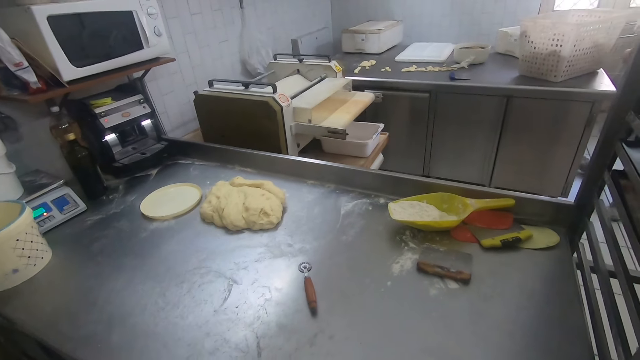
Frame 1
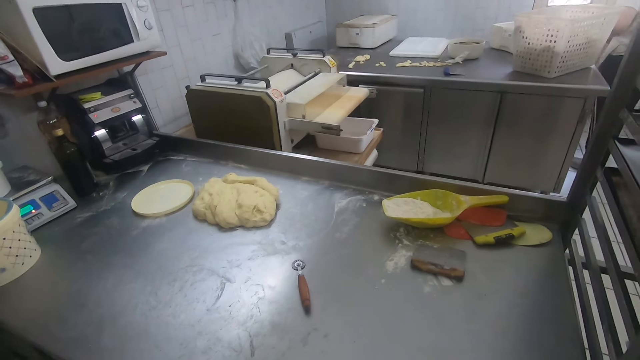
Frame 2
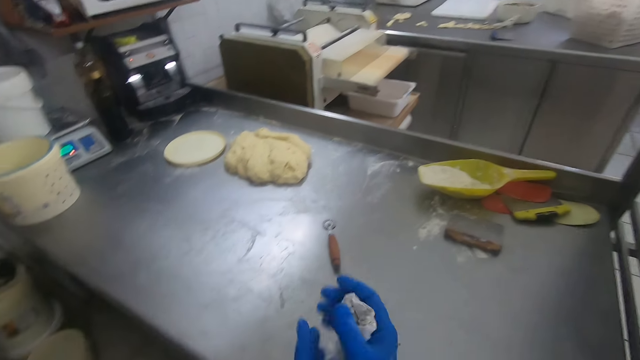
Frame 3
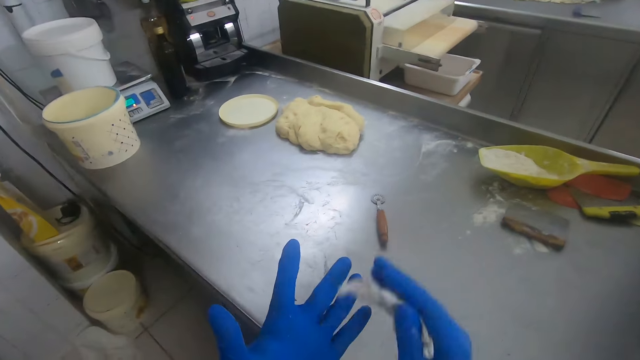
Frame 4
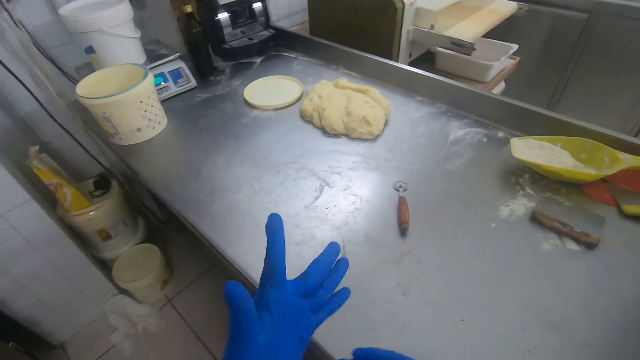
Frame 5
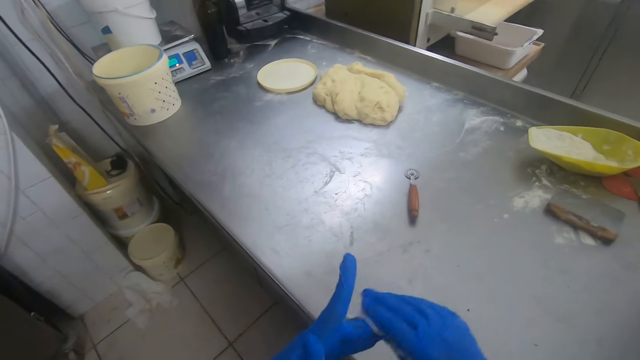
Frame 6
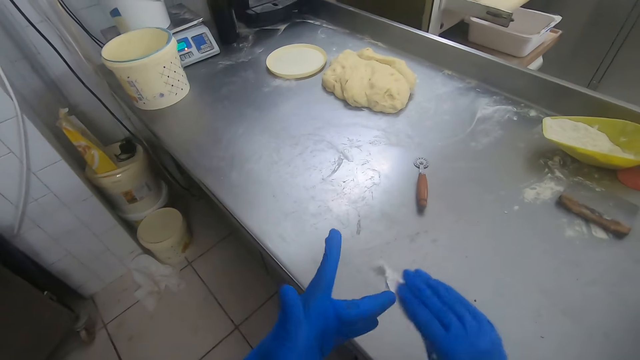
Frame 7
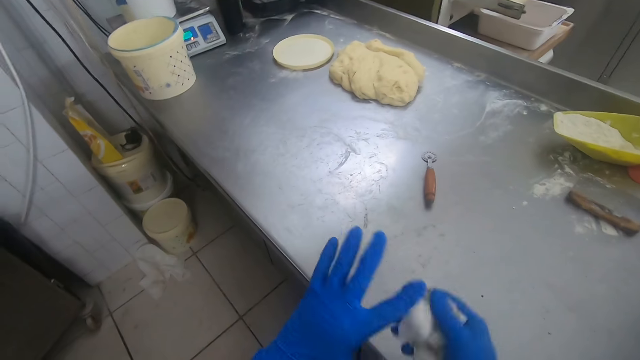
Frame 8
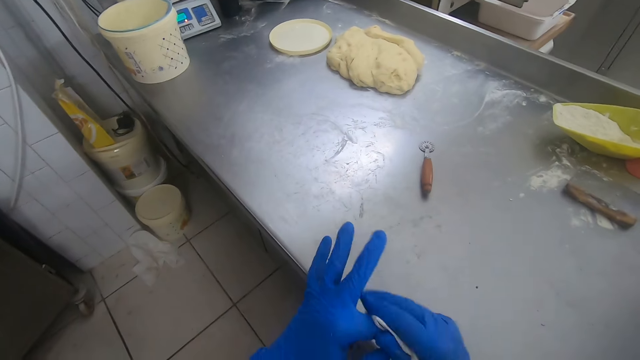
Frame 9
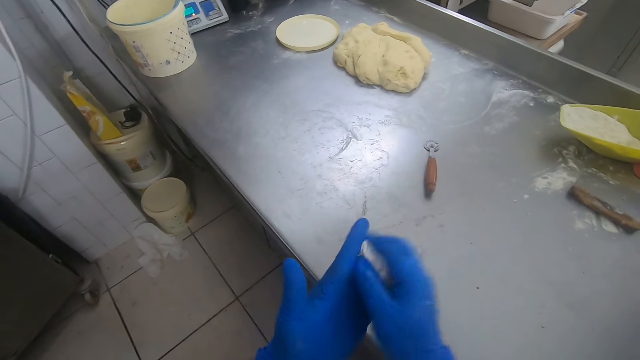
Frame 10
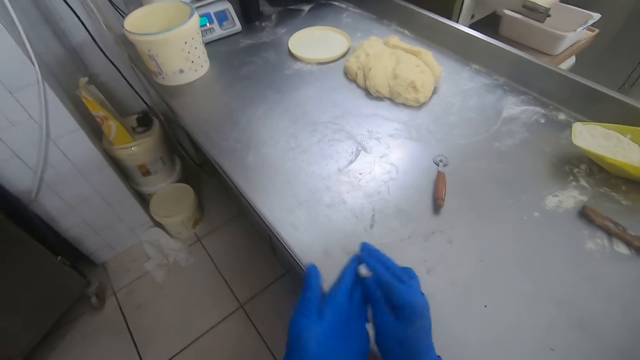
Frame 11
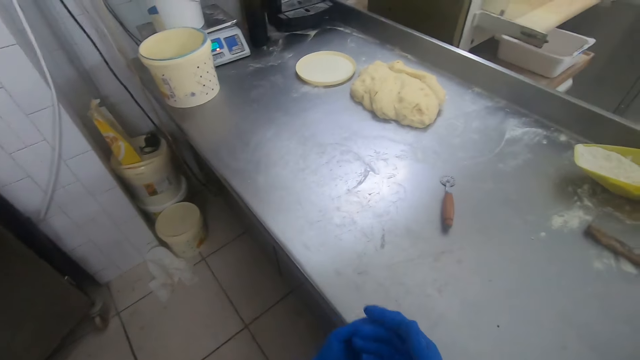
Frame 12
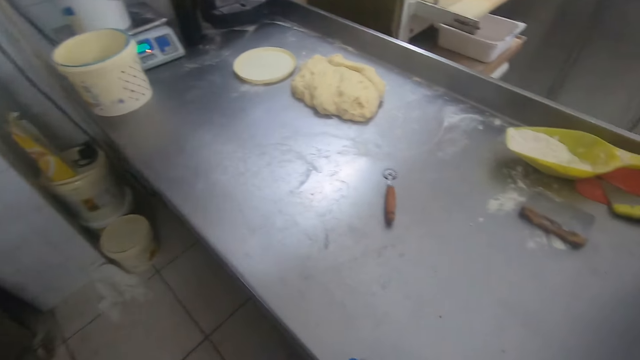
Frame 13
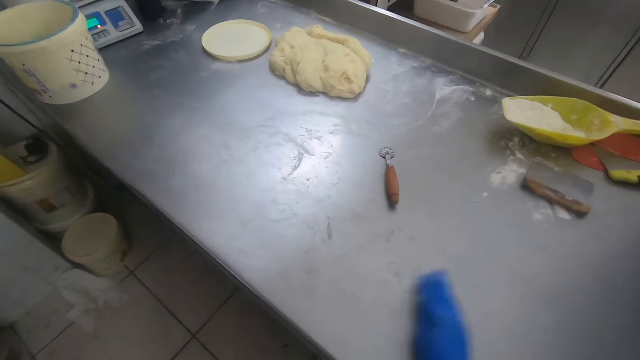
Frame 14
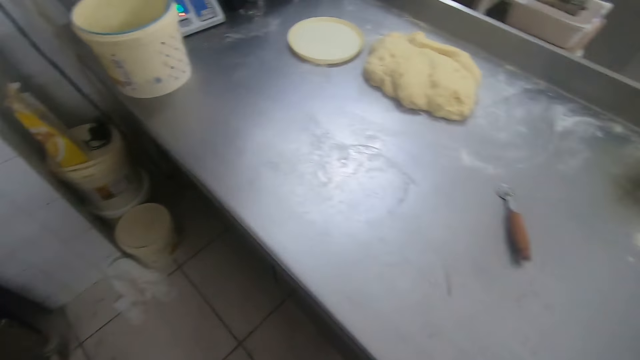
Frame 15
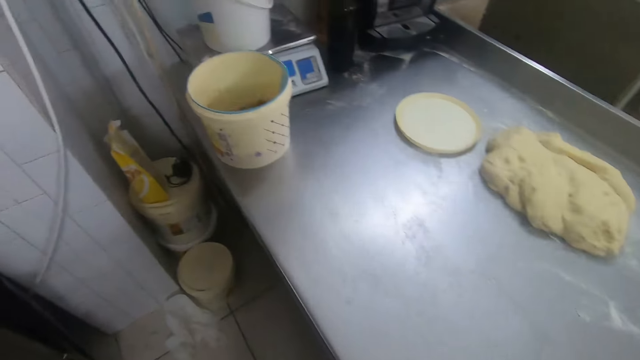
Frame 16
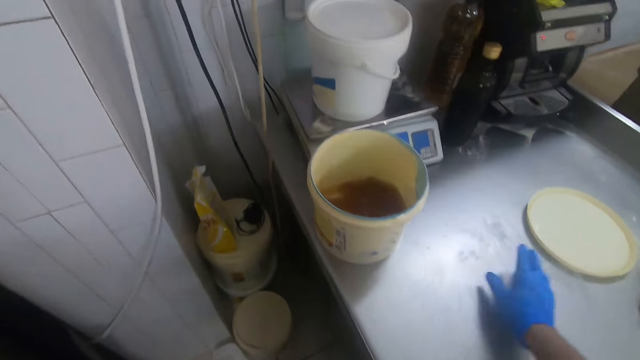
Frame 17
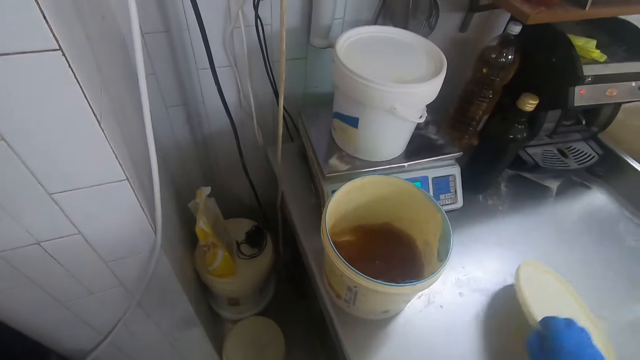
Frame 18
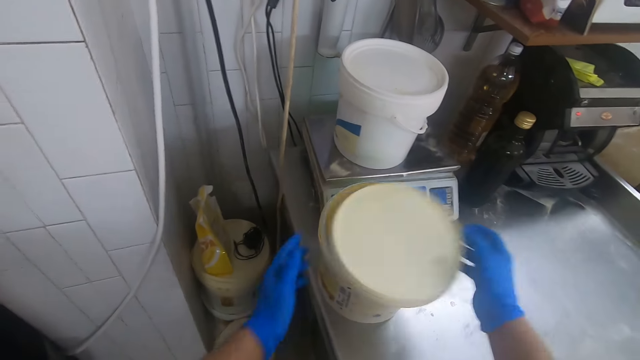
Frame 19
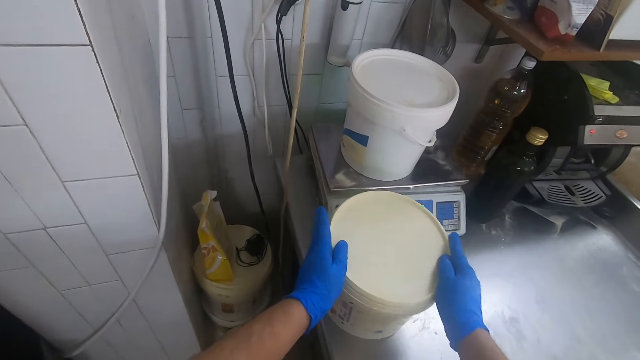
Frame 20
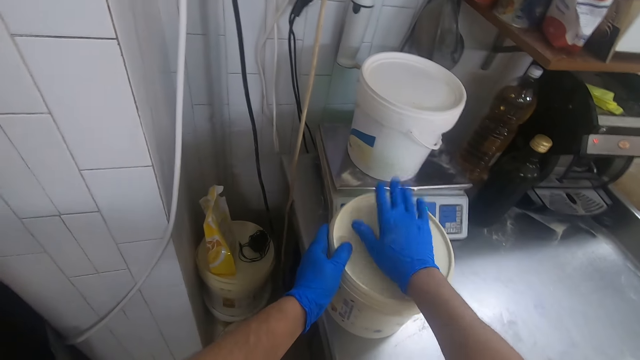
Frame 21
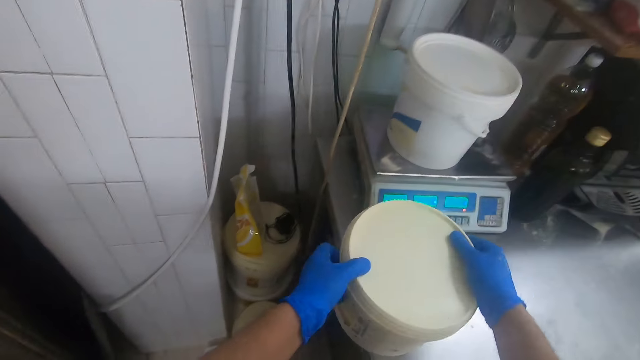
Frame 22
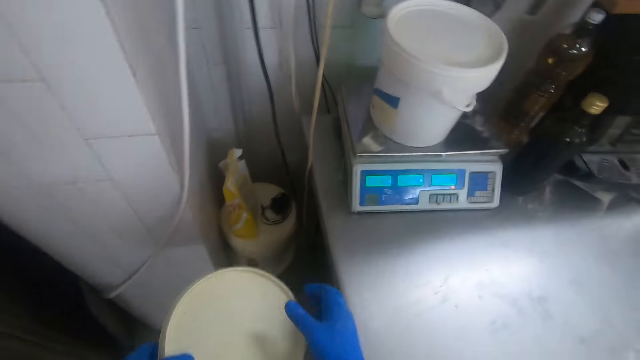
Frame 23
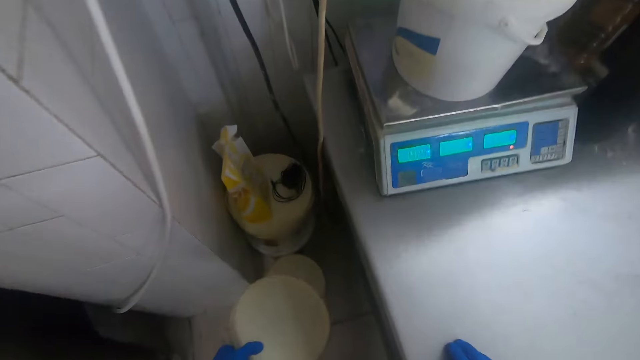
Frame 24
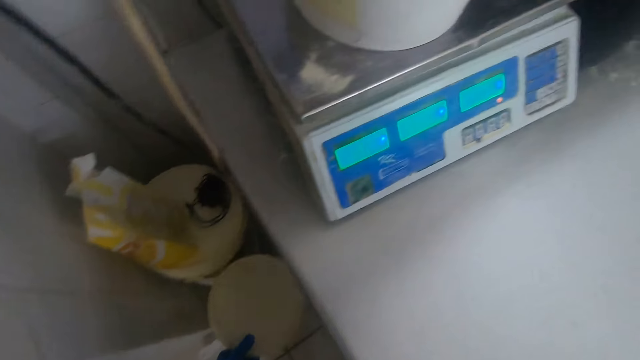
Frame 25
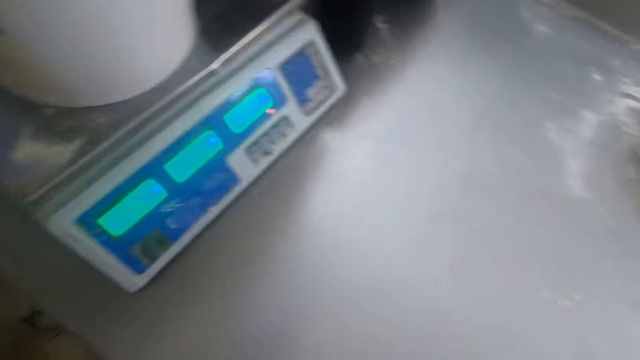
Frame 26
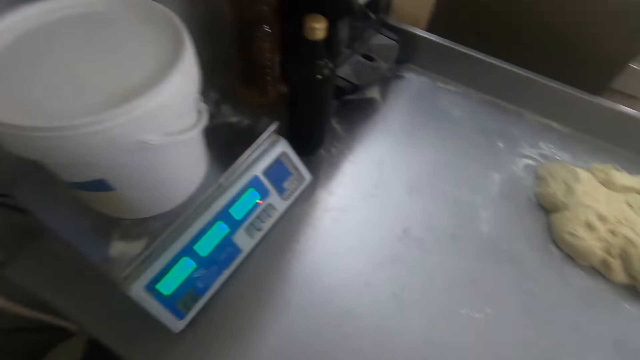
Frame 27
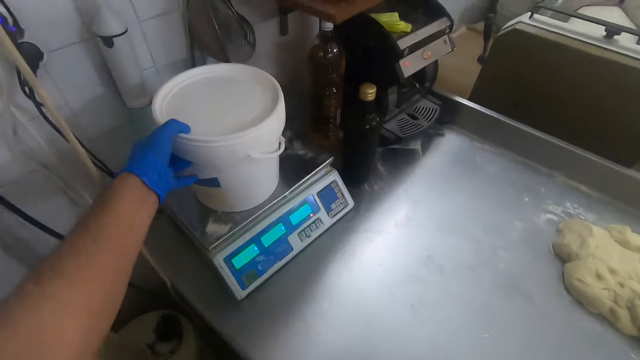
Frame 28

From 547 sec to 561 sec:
The camera wearer cleans his hands with the piece of cloth. He walks toward the bucket. He picks up a bucket cover from the baking table. He covers the bucket with the bucket cover. He beats the bucket cover with his right hand. He picks the bucket from the table. He puts the bucket on the floor. He carries a white bucket from the scale on the baking table.

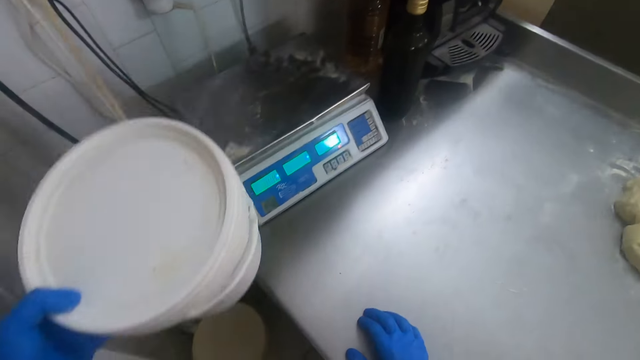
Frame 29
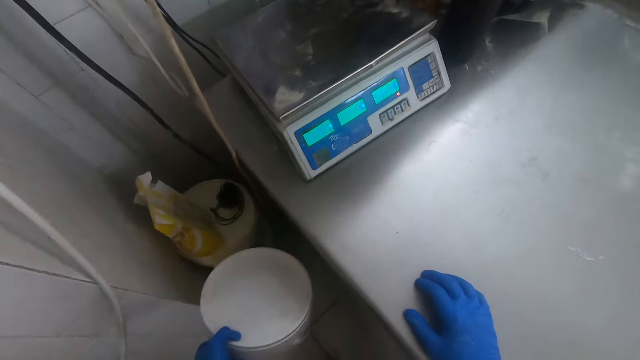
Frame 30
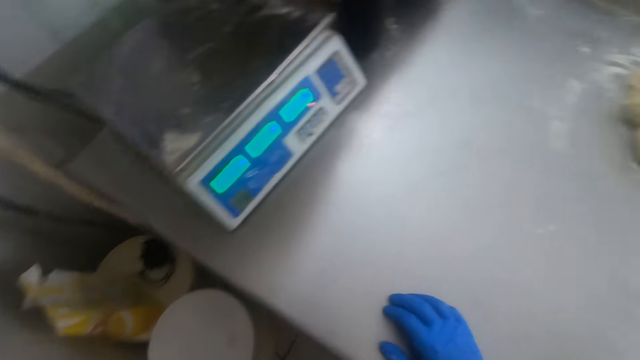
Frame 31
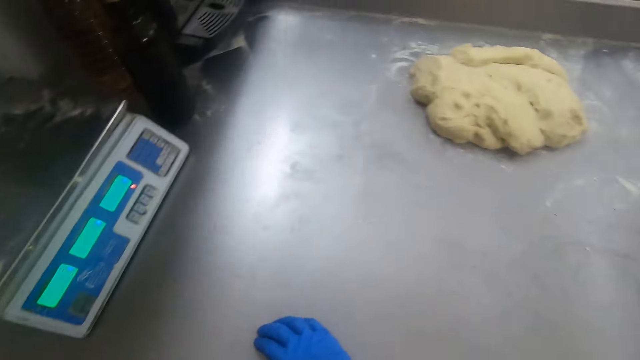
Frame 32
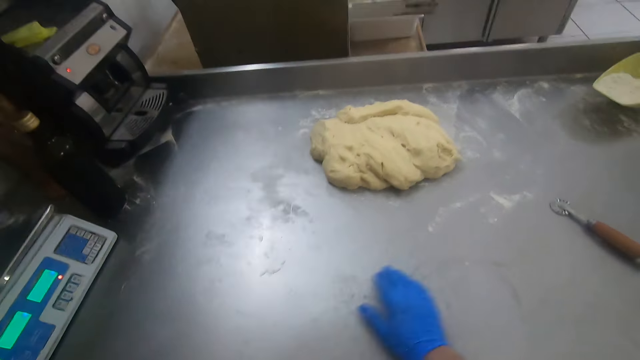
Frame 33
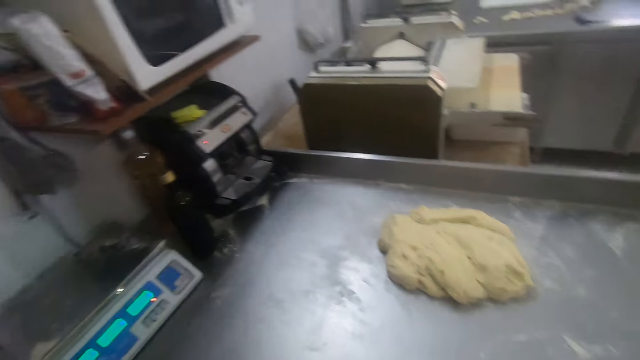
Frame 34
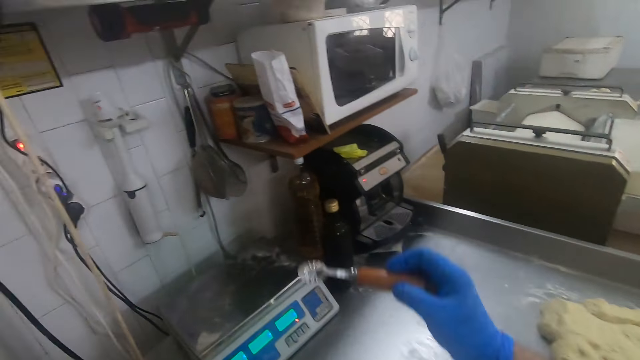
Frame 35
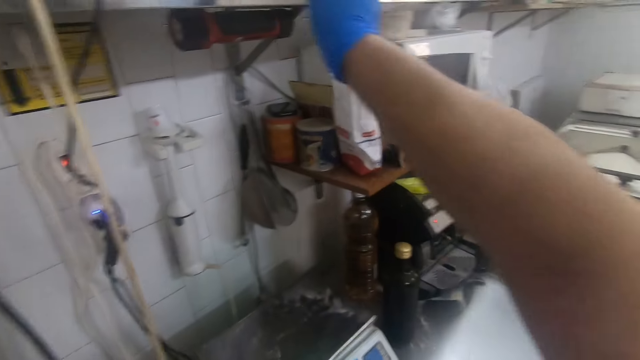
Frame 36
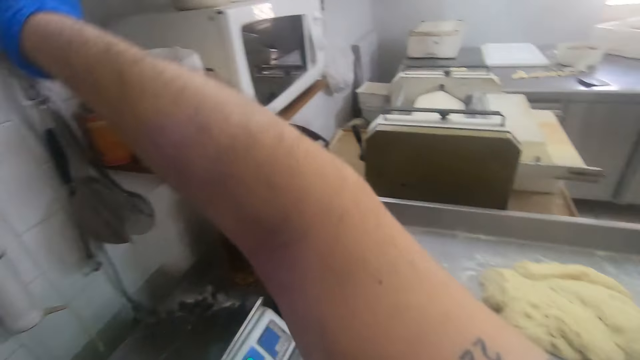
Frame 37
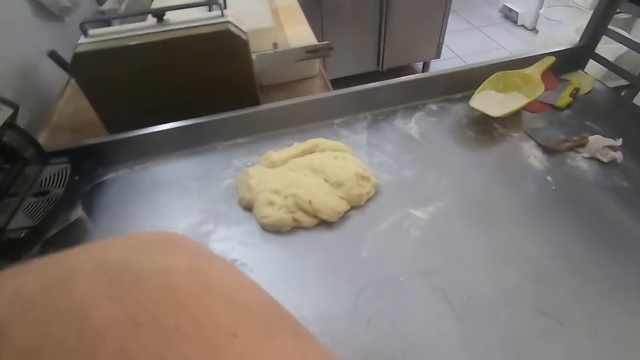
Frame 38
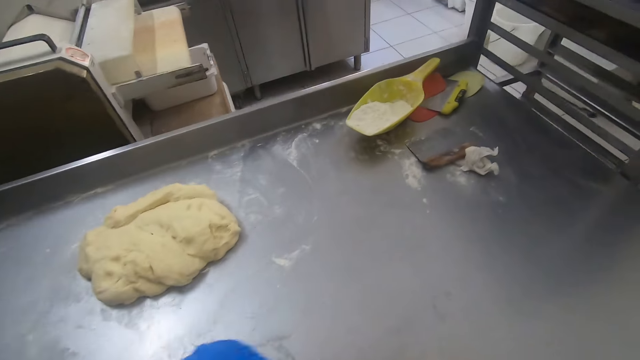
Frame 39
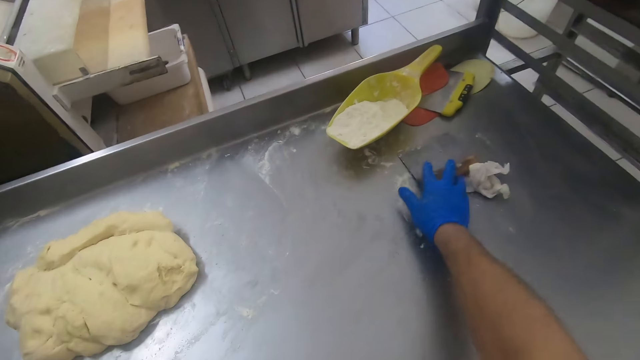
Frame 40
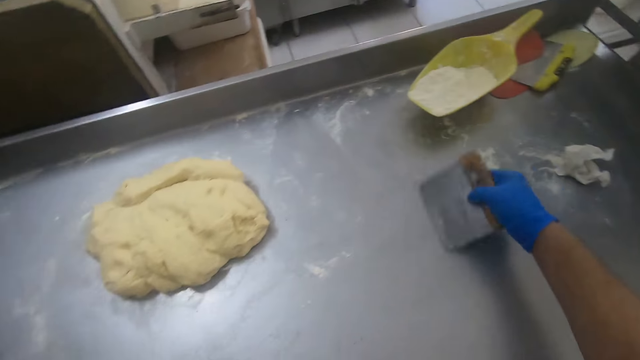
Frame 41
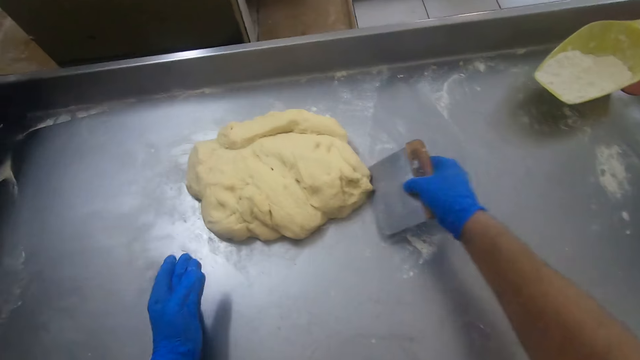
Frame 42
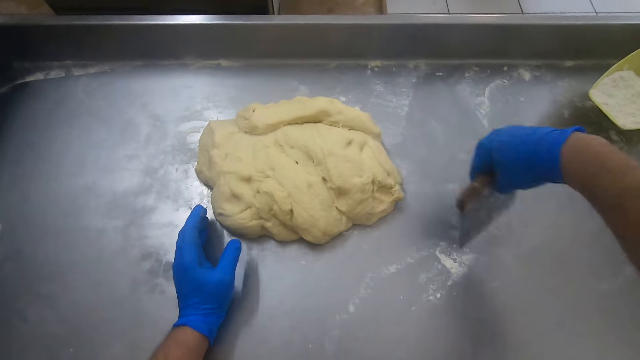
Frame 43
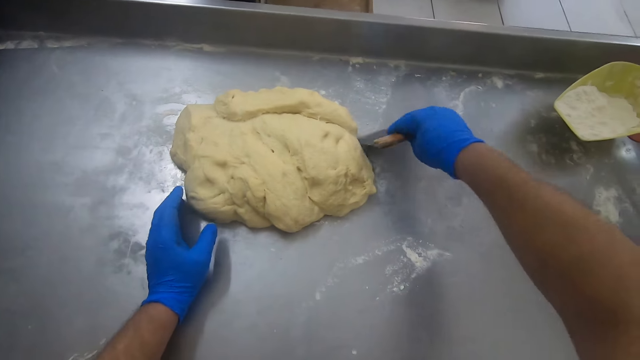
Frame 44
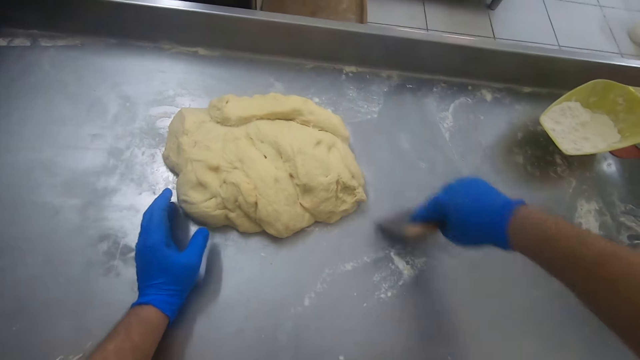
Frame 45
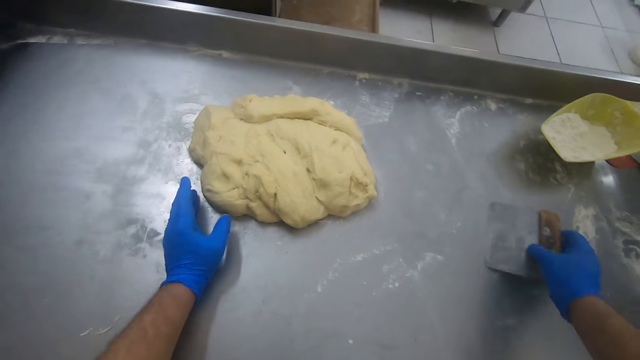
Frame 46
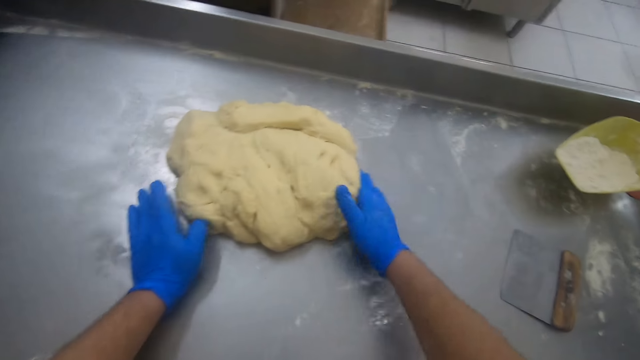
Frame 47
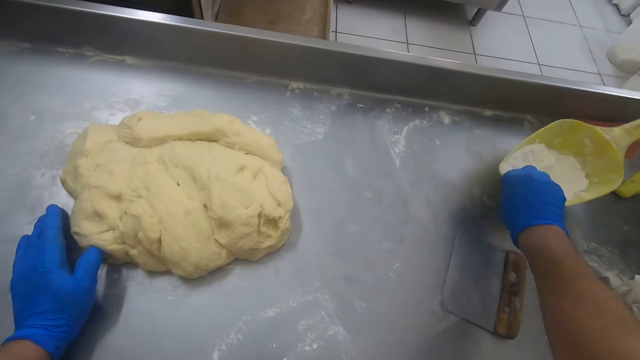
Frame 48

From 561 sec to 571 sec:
The camera wearer drops the white bucket on the floor. They pick a rolling pin from the baking table and keep the rolling pin in a rack. They pick a bench scraper from the baking table, hit the bench scraper on the baking table and scrape flour from the baking bench. They drop the bench scraper on the baking table. They push some flour closer to a flour dough on the baking bench. They pull a silicon spatula. They pull the flour in the container.
